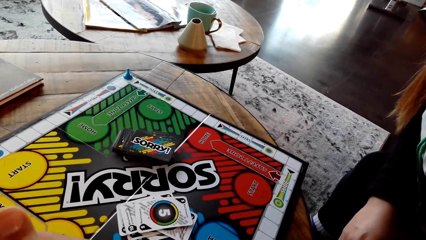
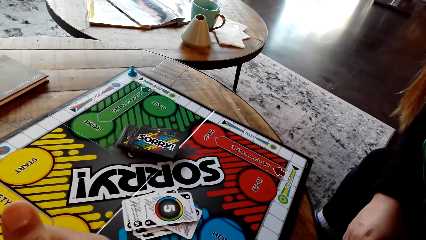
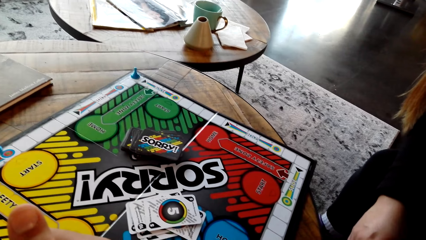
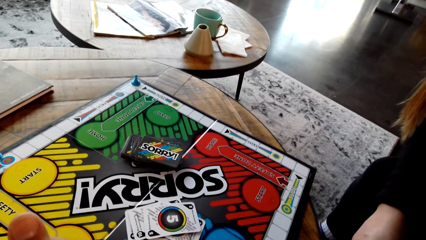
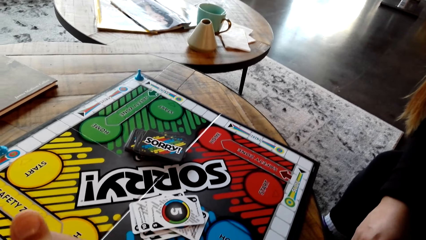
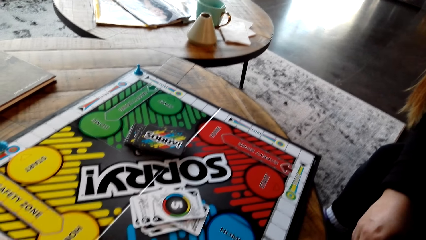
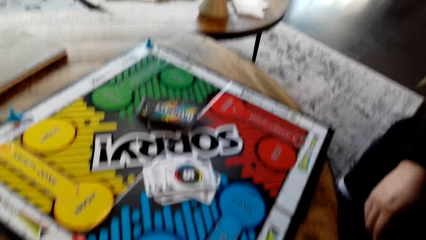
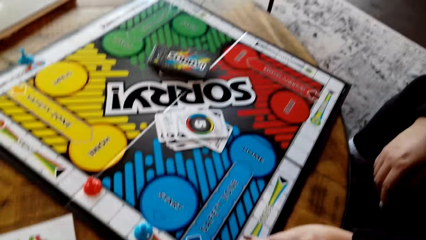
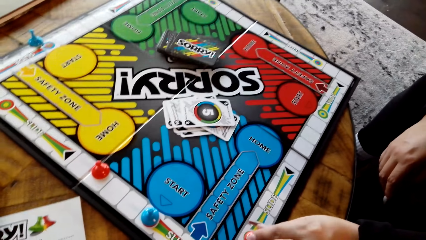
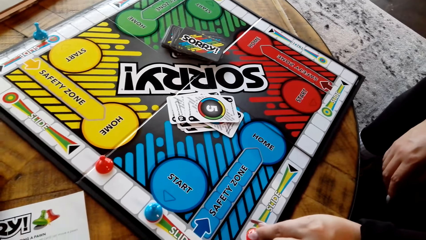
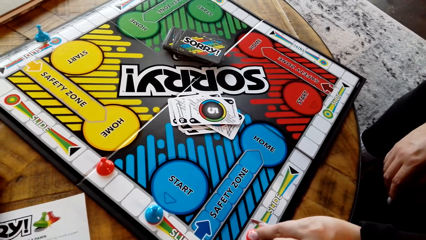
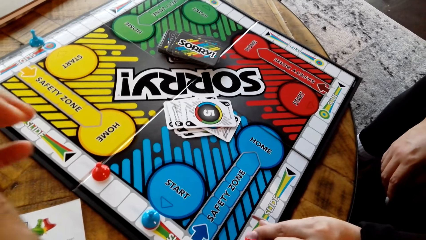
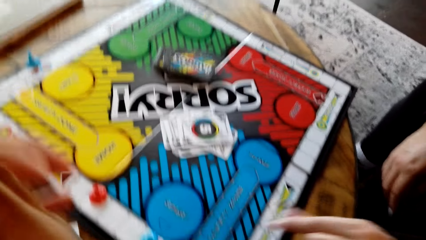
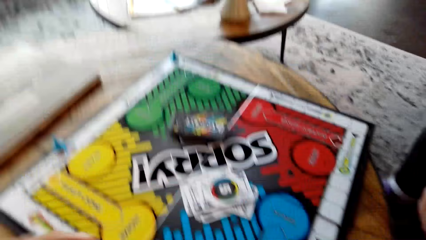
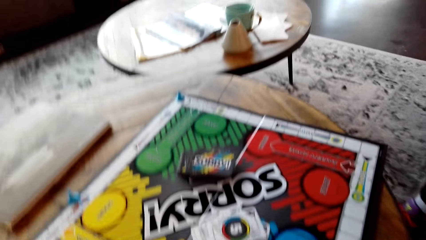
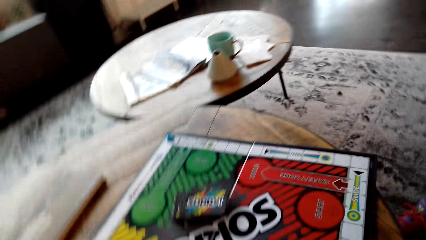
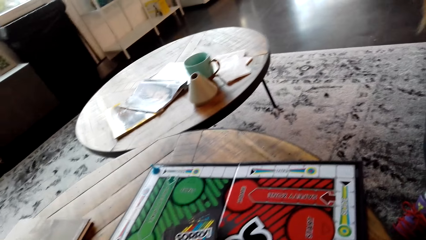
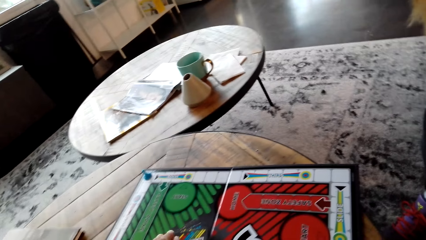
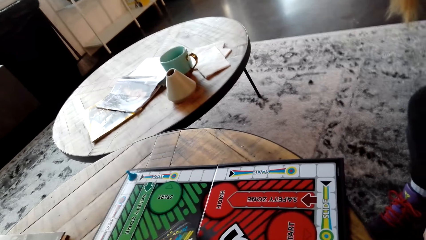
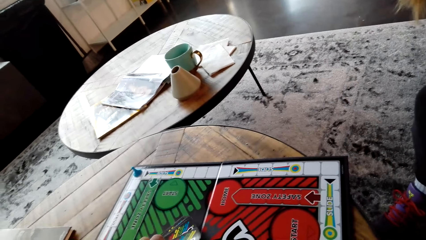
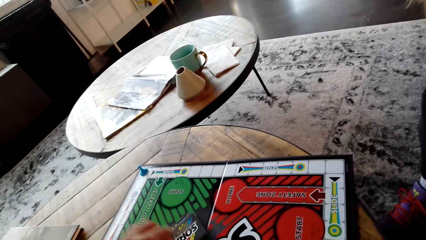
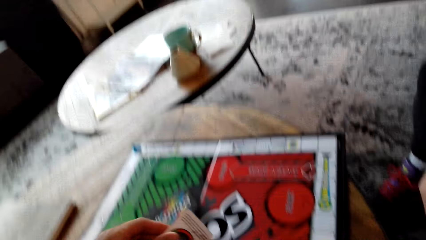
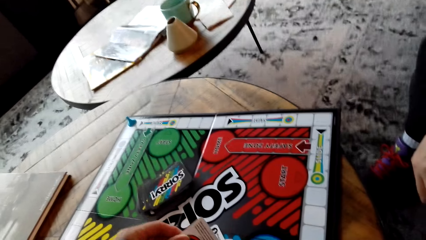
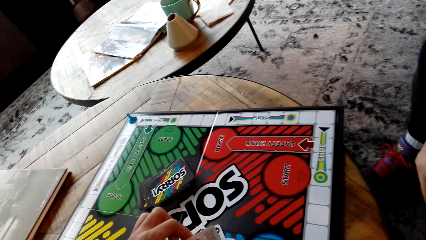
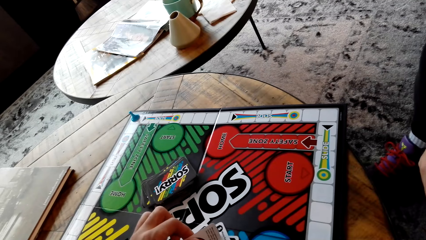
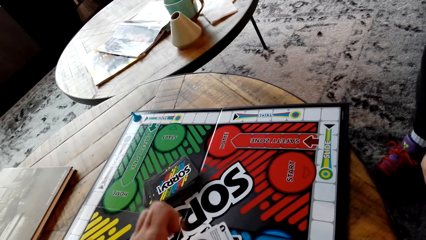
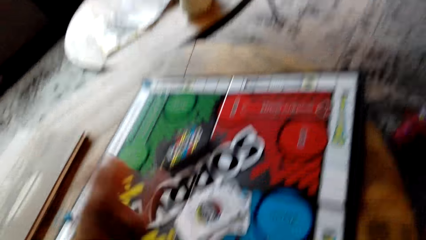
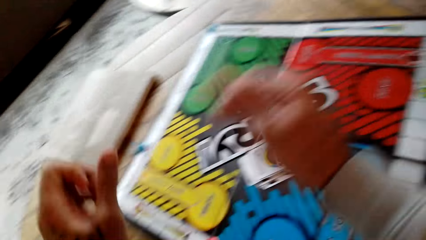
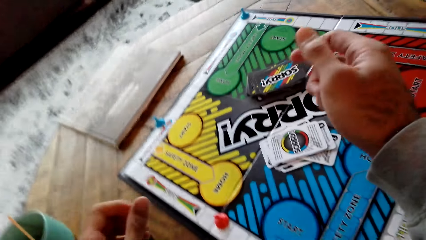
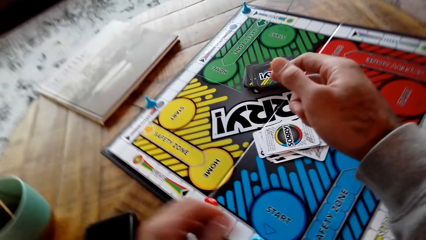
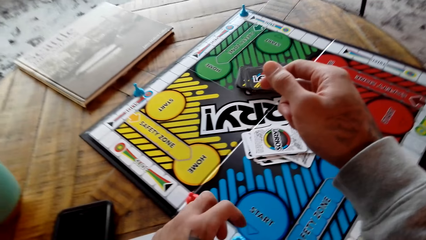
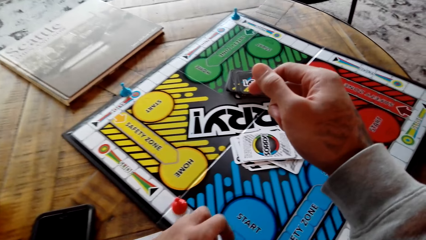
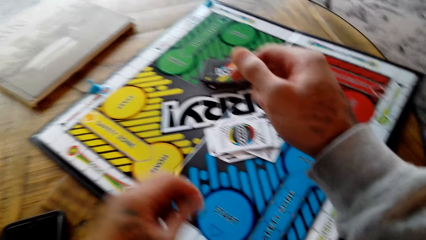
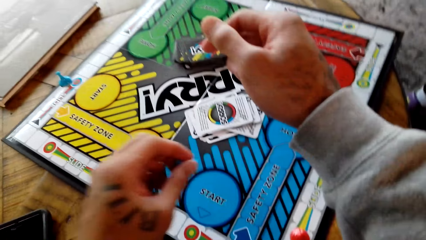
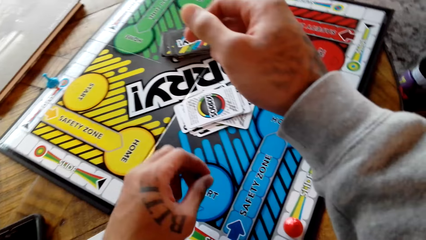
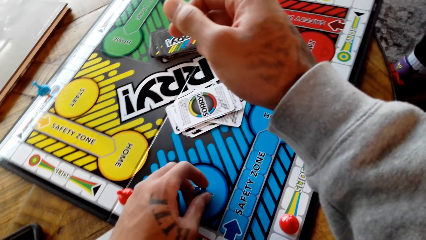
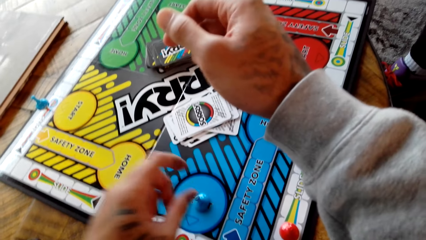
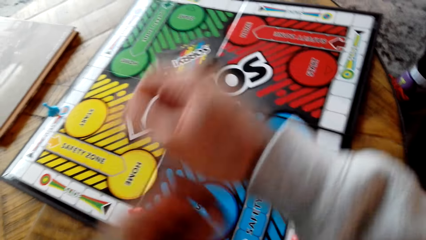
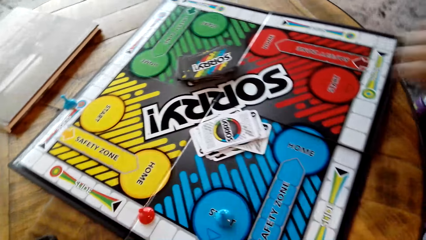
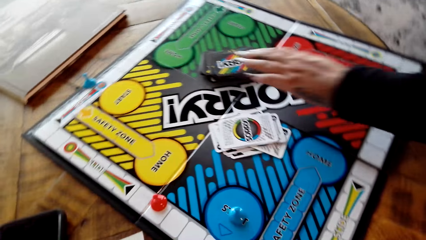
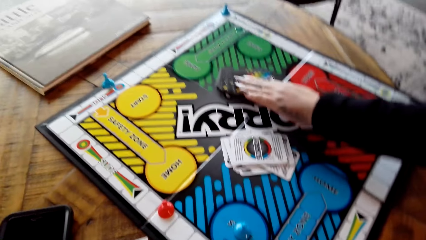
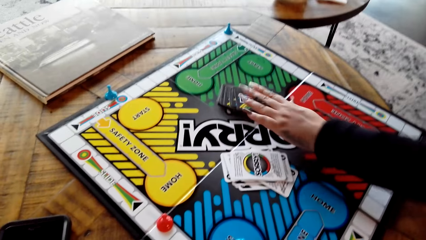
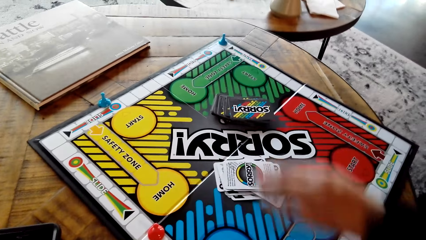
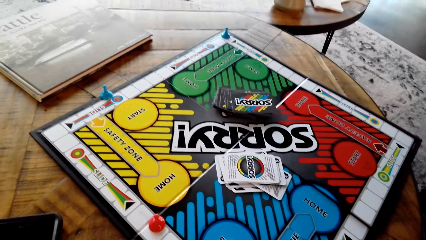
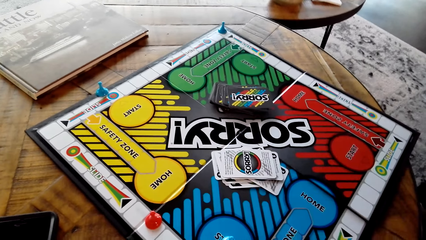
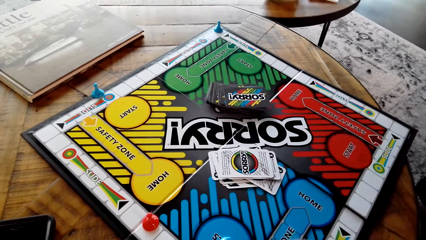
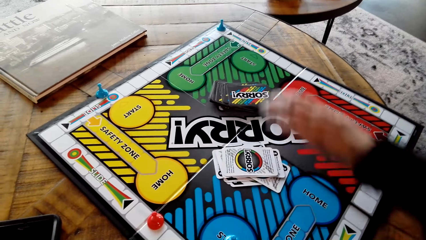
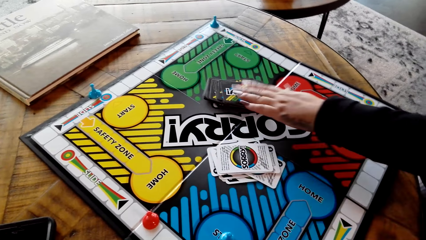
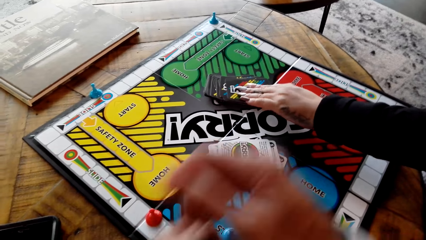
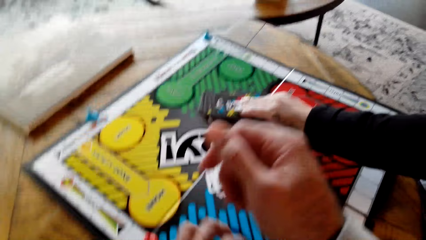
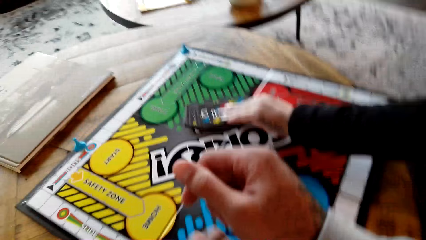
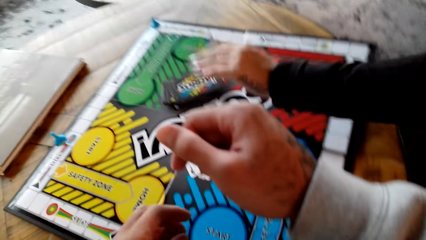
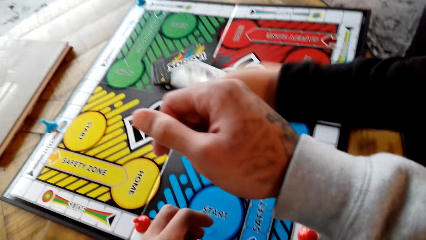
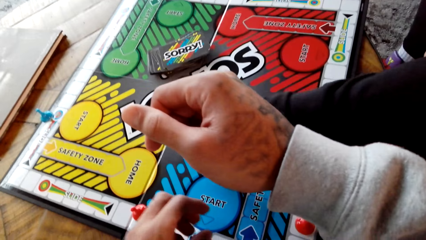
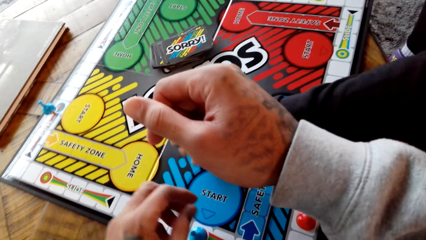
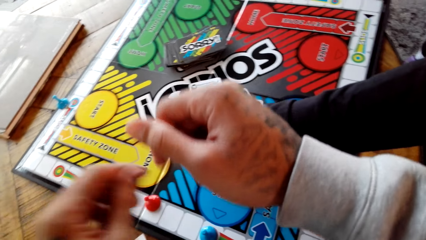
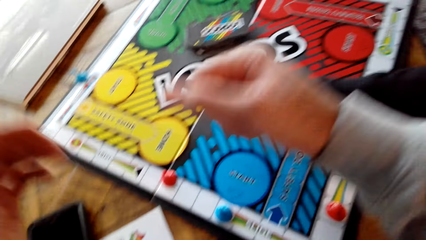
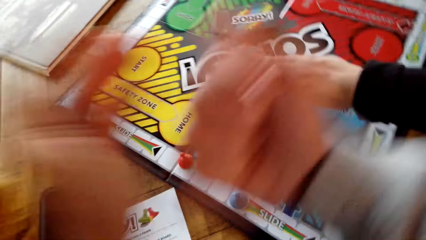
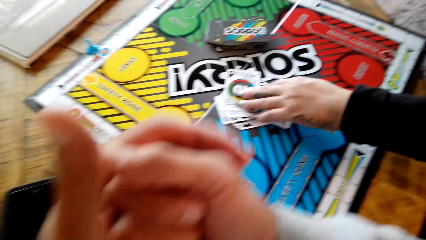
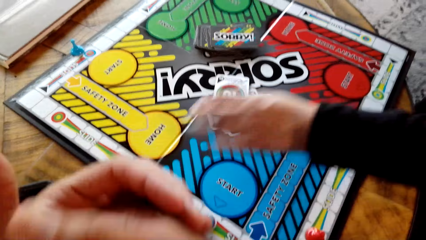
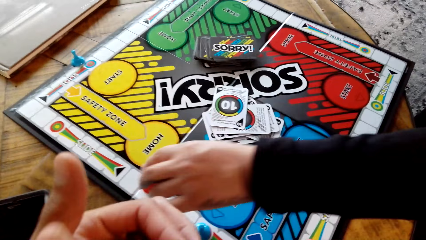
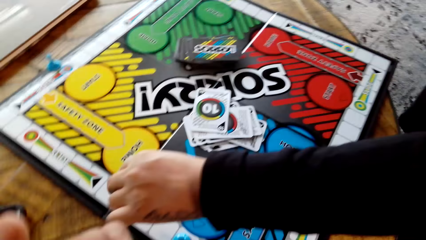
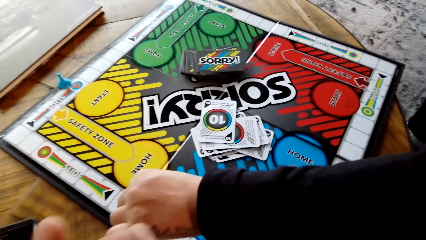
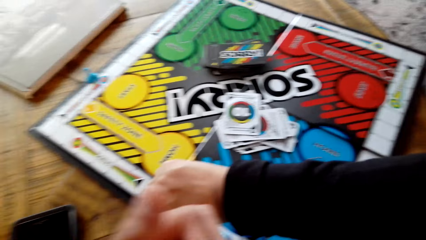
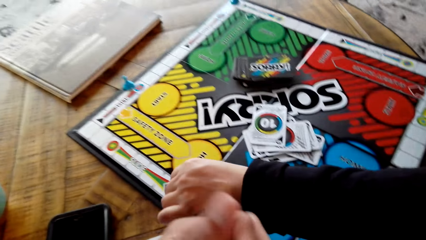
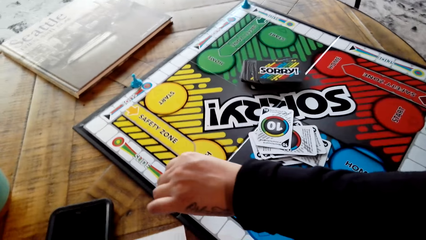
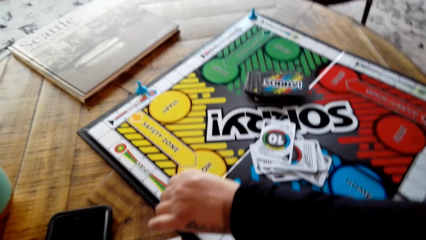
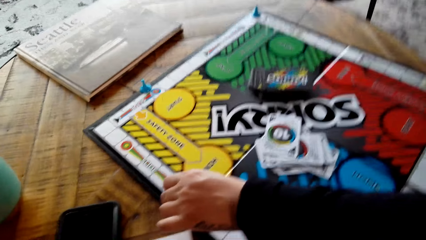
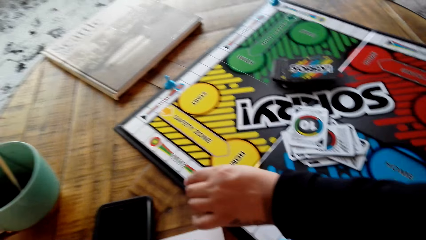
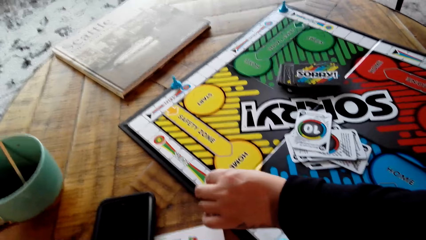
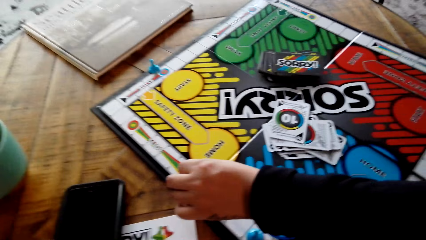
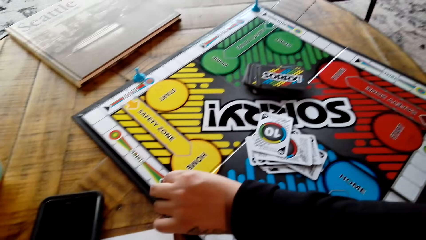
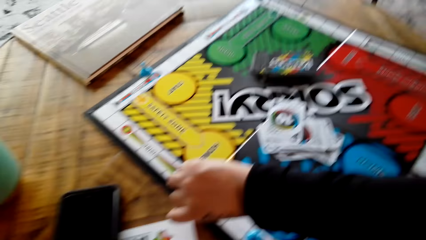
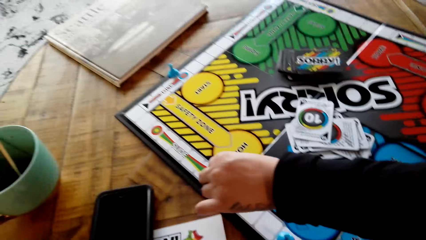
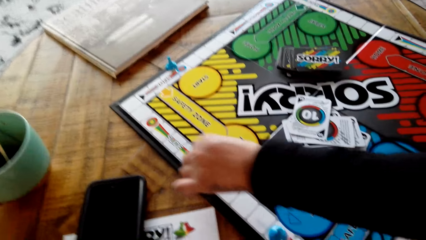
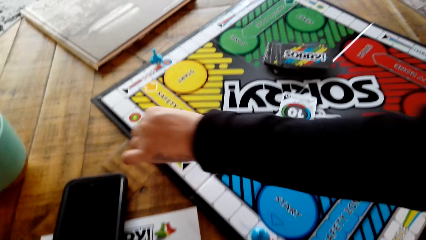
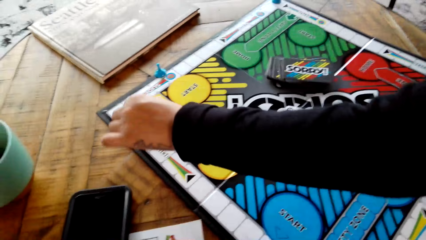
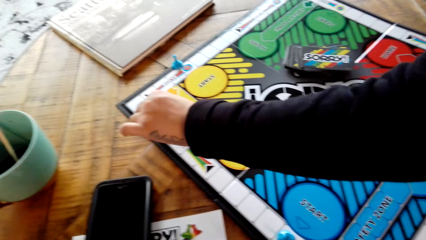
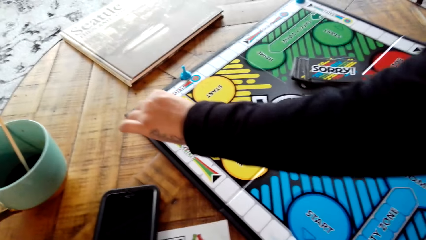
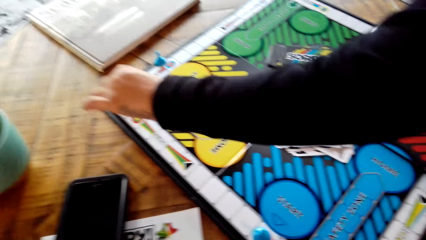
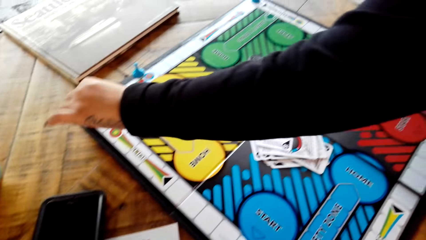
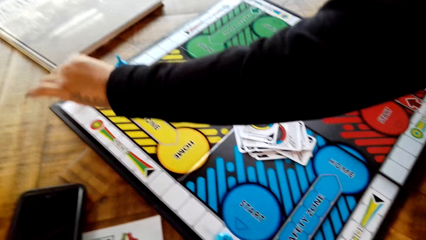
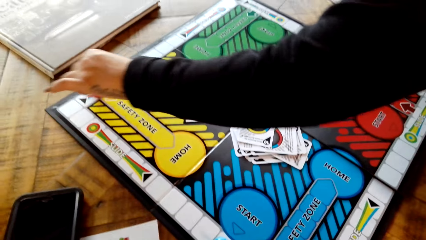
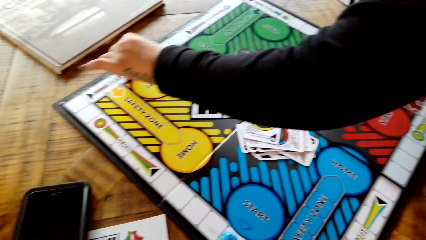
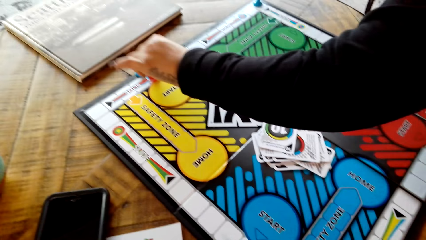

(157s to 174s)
The lady puts the red pawn down on the board. The camera wearer plays the Sorry game. They draw a card from the board, put the card on the Sorry board and move the blue pawn on the board. They put the blue pawn home on the board. The lady plays the Sorry game. The lady draws a card from the board. The lady draws a card again. The lady puts the card on the Sorry board and moves the red pawn on the board.
